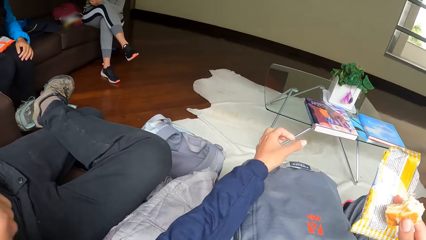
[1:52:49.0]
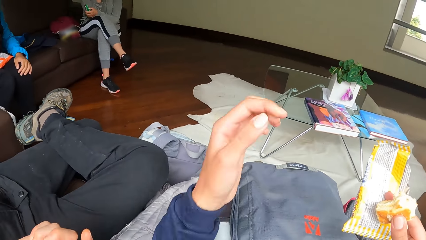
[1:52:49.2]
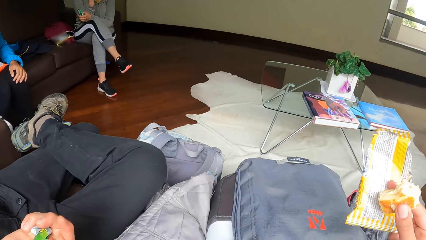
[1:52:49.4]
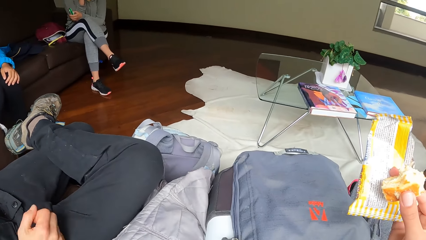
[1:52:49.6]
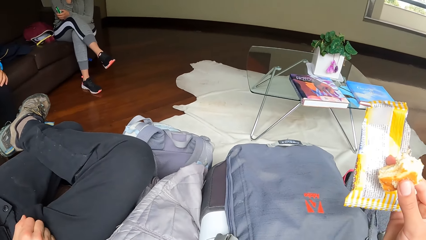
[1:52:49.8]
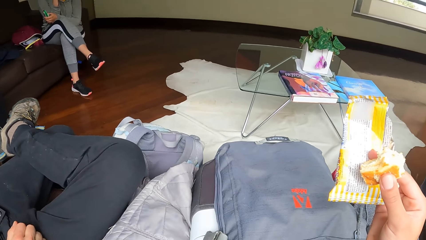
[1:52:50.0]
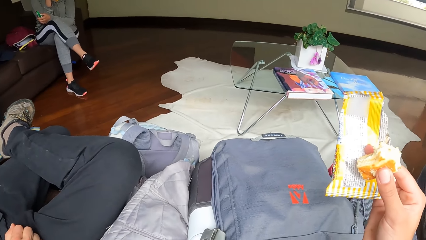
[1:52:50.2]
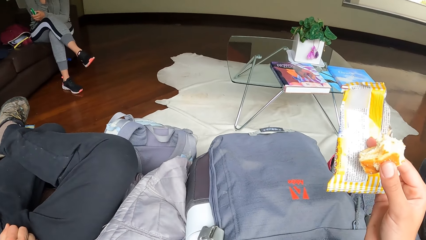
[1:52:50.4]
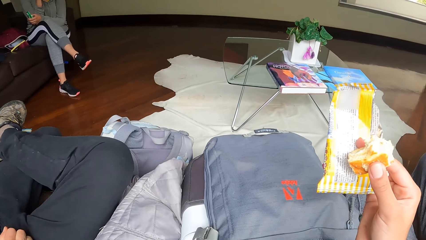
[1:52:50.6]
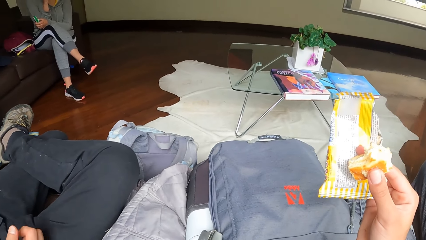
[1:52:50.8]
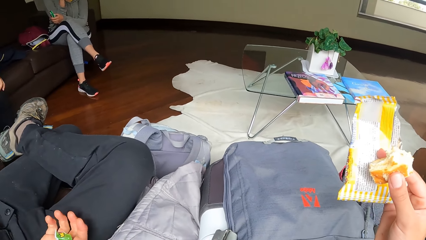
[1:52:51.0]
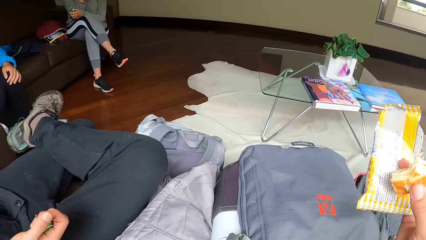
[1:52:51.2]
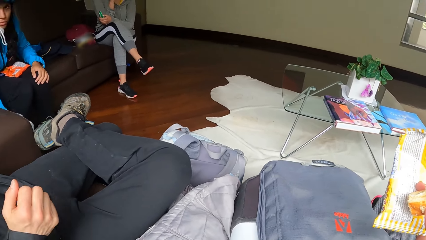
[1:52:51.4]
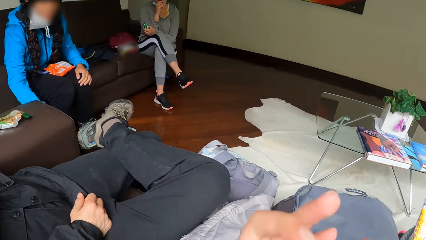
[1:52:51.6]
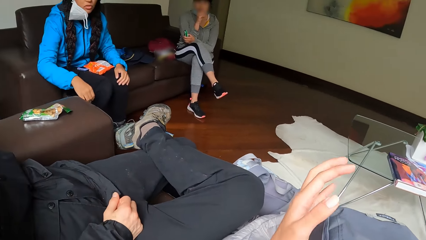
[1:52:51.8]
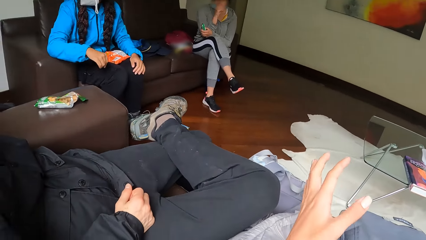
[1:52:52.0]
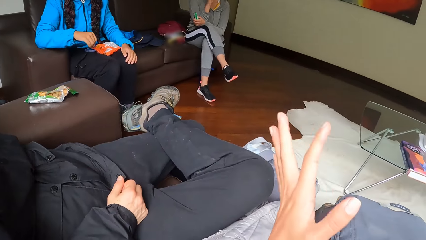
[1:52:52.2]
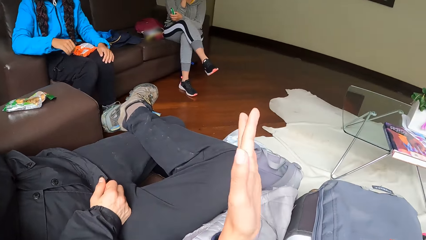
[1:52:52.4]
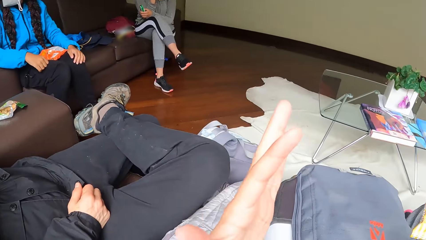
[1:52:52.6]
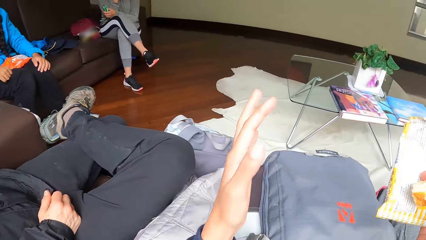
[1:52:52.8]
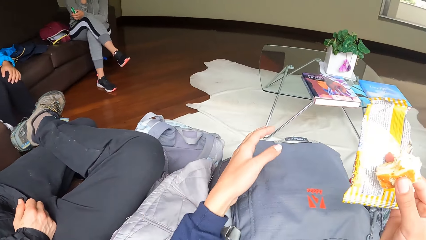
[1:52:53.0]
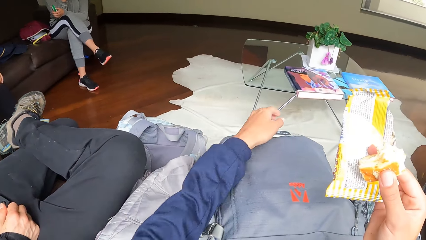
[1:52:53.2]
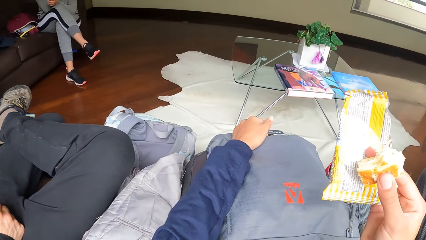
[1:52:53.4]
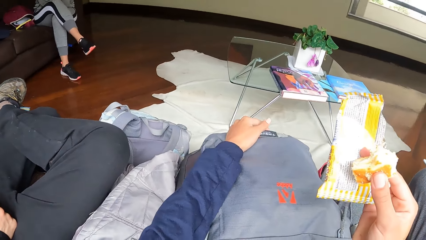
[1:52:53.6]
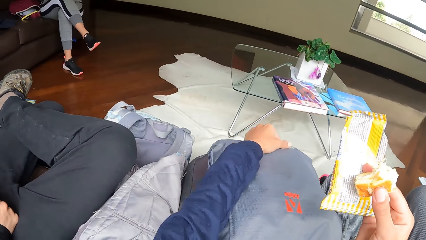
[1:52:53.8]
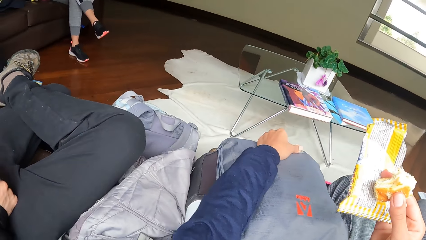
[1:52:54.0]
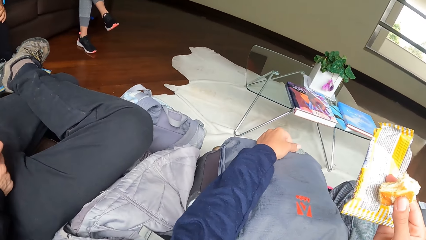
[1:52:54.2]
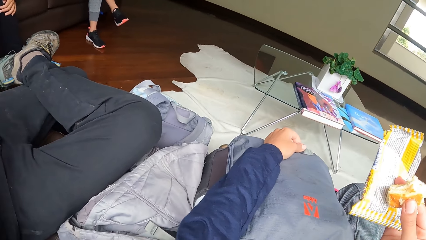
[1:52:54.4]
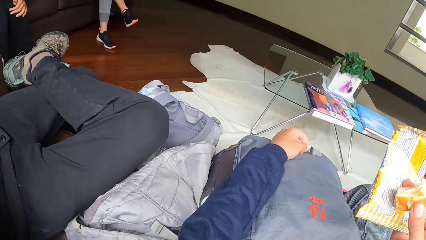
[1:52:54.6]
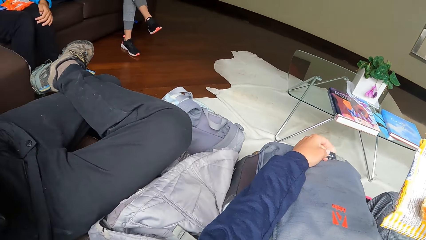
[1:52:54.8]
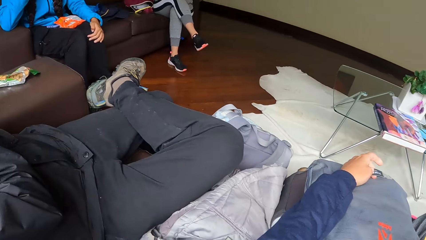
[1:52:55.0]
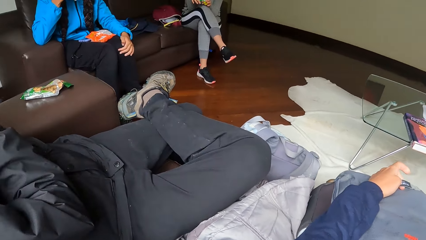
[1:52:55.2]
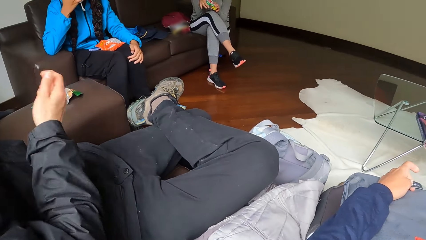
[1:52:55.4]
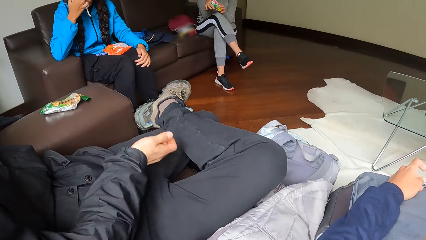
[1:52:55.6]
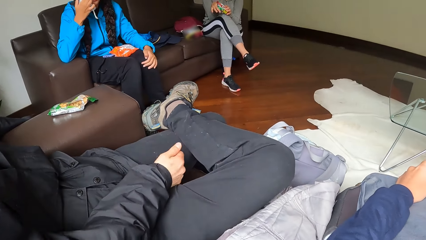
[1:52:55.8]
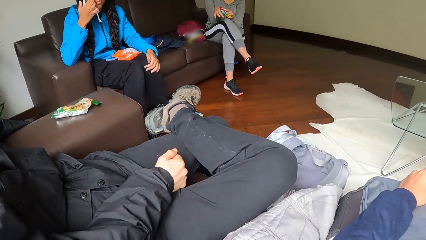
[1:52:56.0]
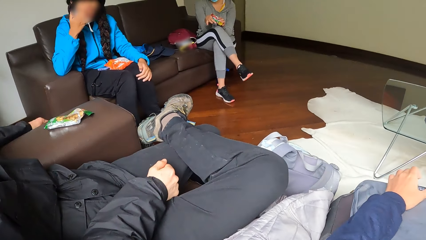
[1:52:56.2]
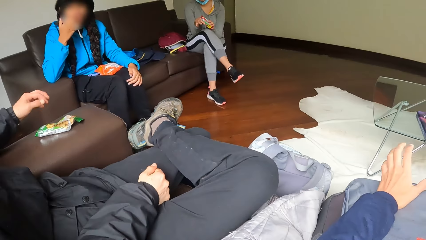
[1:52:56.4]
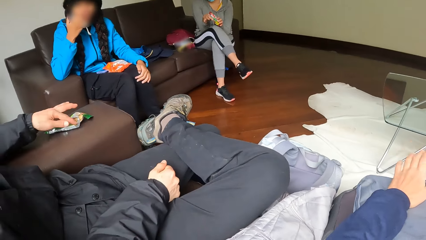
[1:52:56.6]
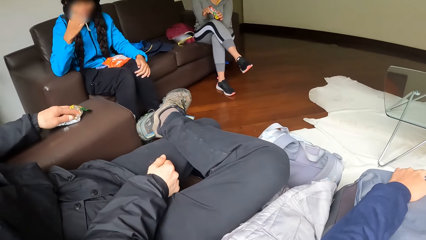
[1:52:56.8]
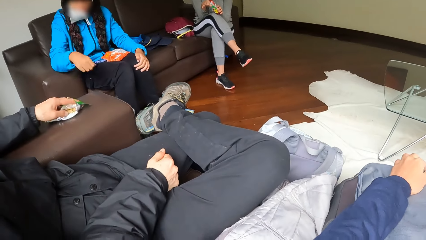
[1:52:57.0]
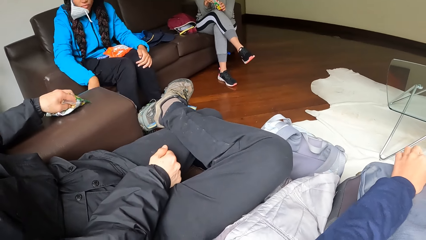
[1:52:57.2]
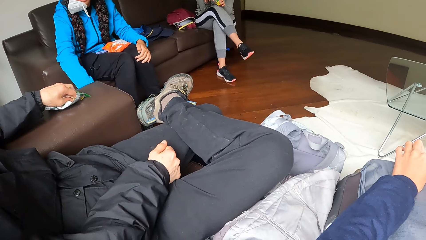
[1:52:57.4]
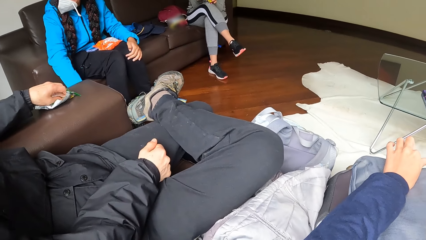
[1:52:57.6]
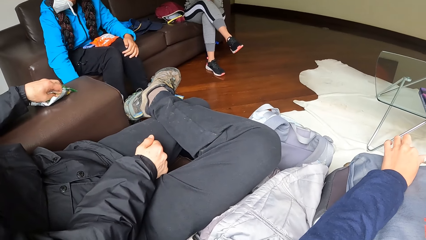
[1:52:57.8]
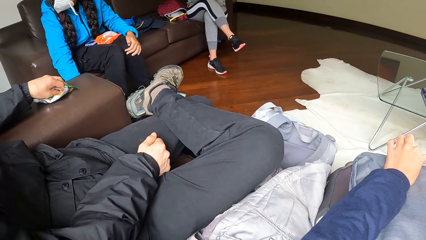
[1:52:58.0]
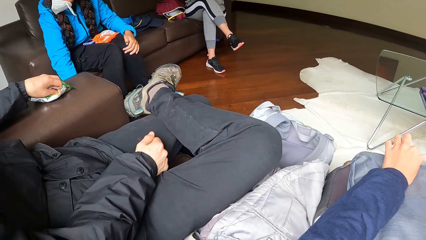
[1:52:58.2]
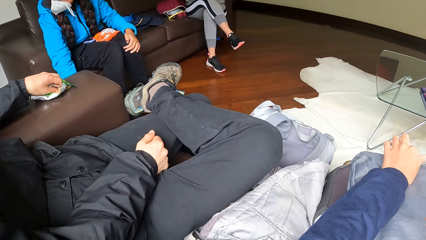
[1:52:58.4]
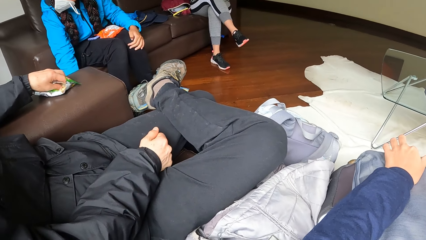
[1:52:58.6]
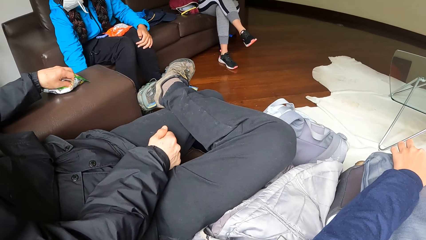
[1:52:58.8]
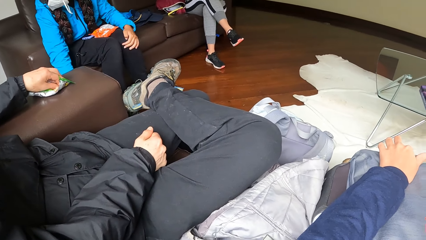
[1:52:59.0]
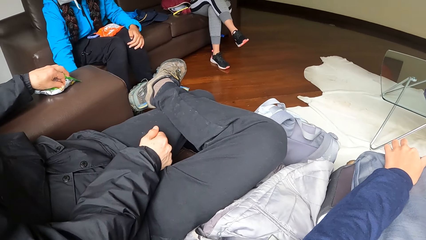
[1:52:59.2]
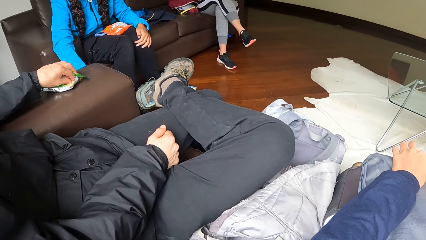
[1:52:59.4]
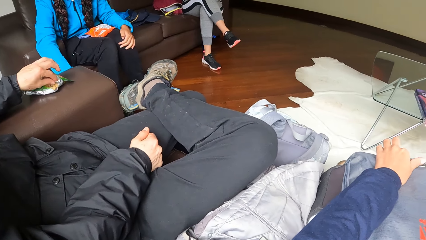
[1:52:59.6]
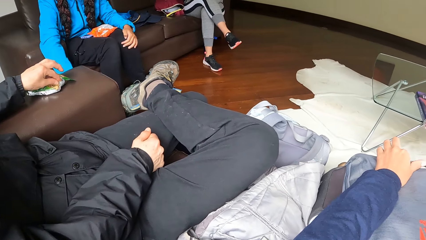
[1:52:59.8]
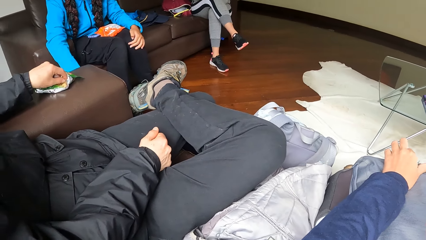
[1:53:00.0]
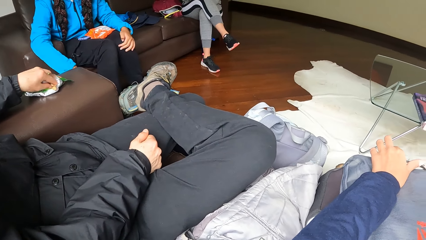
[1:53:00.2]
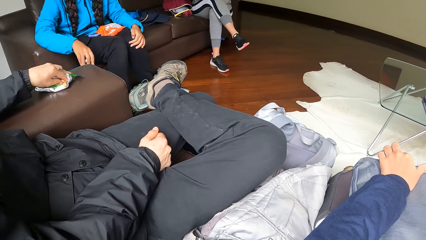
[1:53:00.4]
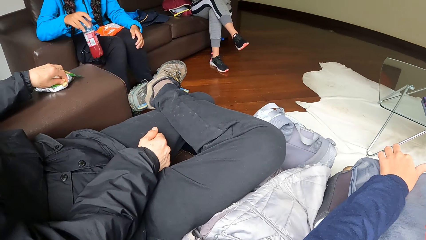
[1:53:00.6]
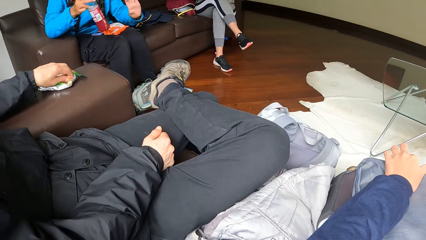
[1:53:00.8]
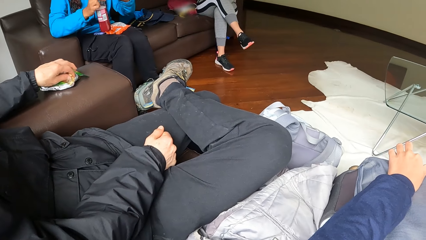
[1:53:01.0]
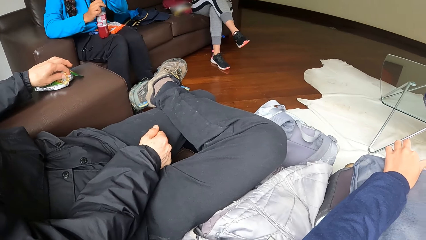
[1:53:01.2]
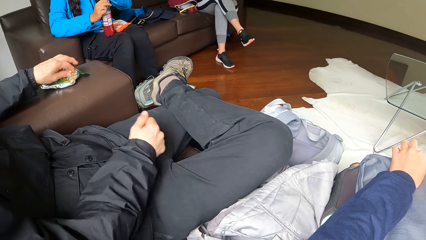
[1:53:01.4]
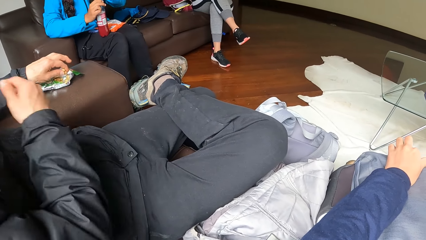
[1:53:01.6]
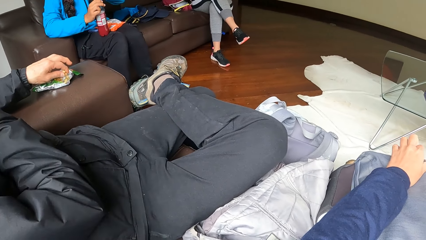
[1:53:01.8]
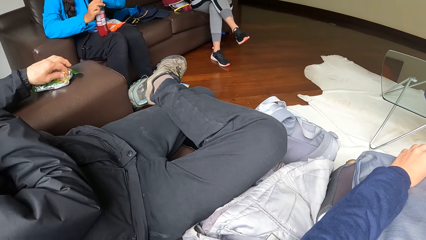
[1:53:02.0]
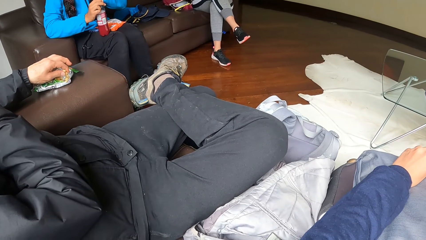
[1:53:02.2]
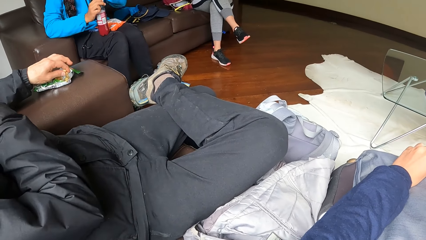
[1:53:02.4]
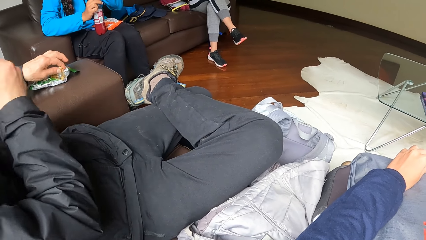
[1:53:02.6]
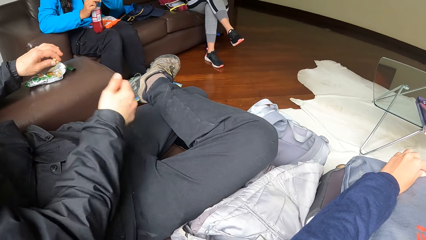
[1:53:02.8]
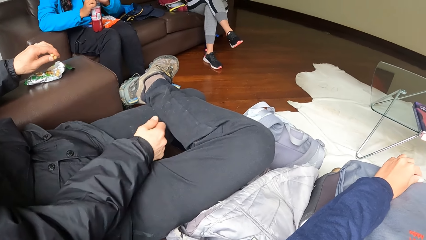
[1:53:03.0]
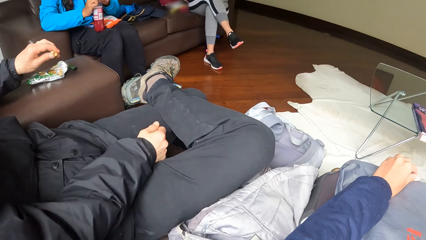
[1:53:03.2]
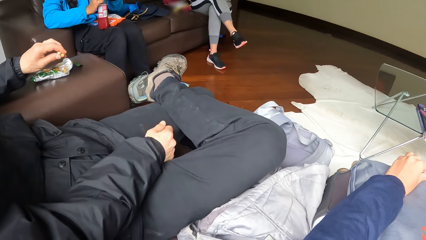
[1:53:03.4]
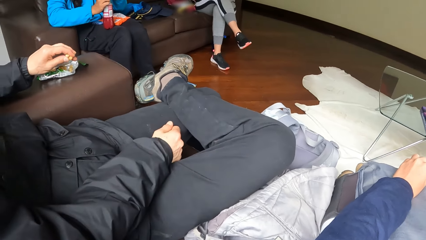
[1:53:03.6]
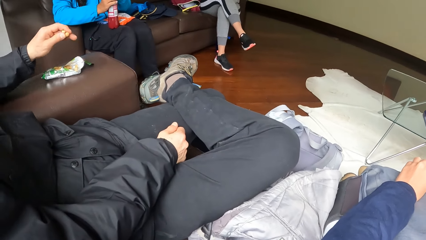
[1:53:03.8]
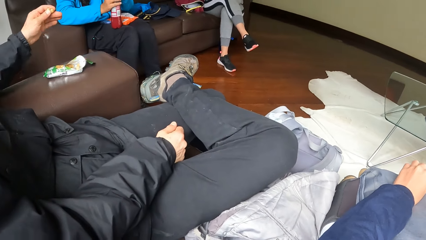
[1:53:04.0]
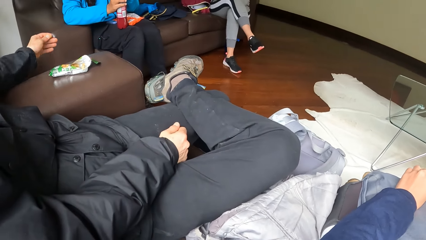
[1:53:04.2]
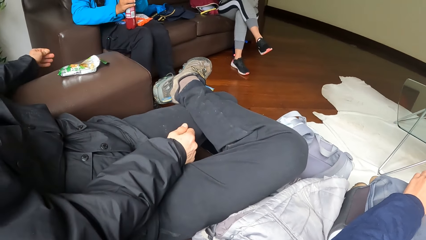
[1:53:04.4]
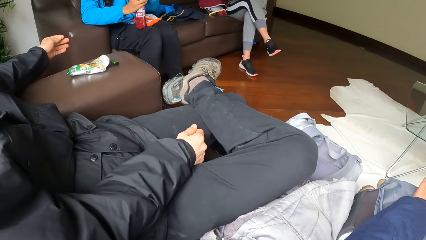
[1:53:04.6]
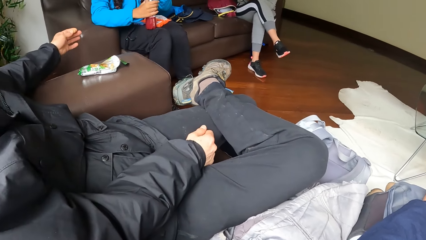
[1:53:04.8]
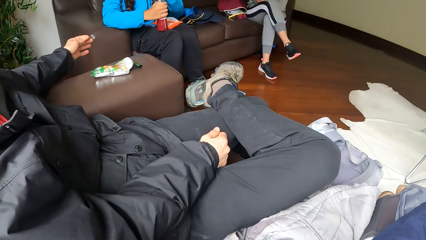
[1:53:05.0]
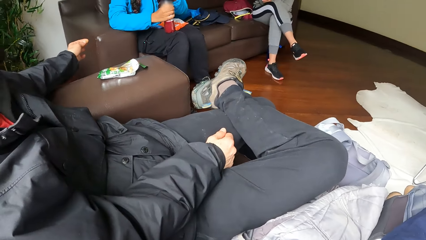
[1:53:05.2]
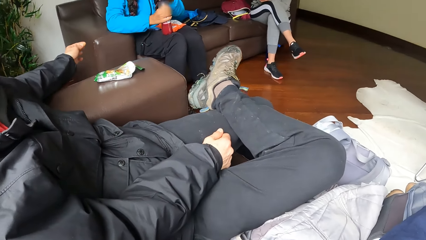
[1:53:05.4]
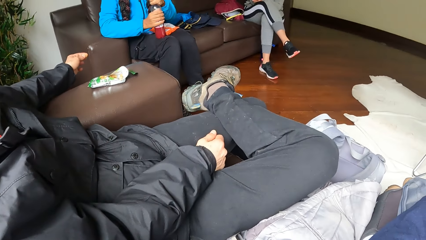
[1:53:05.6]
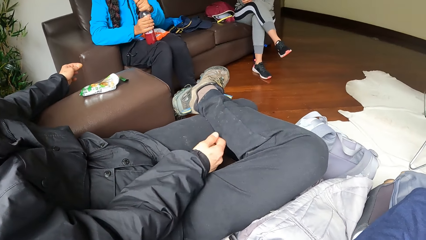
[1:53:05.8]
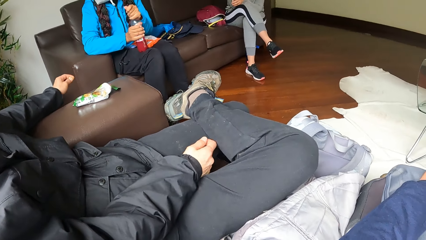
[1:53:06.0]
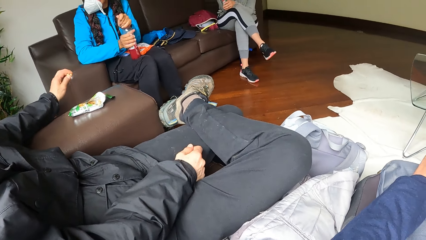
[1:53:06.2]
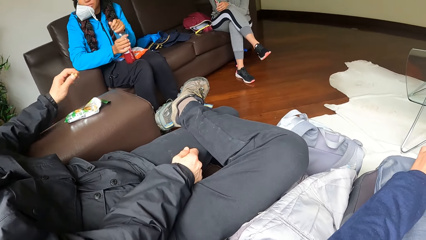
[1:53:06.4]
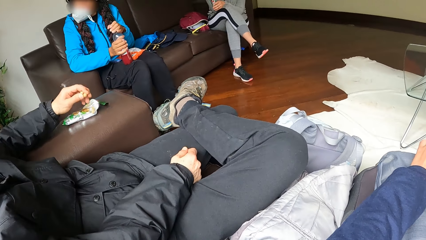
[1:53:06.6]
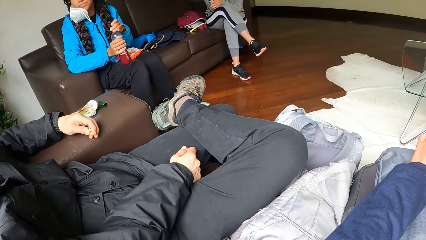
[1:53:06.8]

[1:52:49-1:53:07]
The camera wearer touches his face with his left hand. He gesticulates with his left hand. He places his left hand on the bag on his lap. A man touches a biscuit nylon on a chair with his left hand. The man picks a biscuit from the biscuit nylon with his left hand. A woman picks a drink on a floor with her right hand. The man touches his face with his right hand. The woman opens the drink with her left hand.
